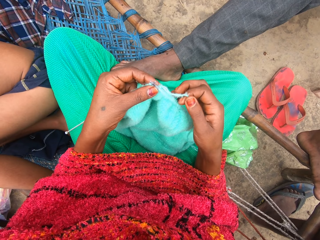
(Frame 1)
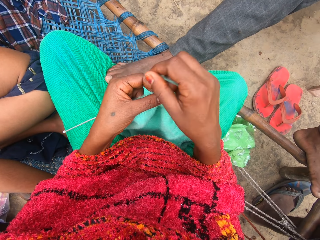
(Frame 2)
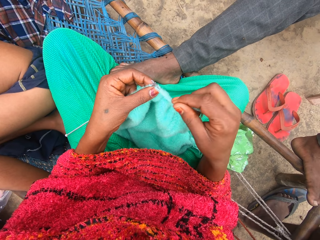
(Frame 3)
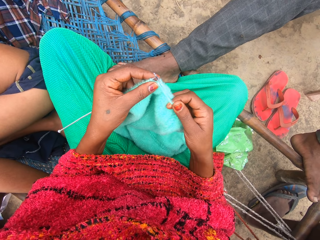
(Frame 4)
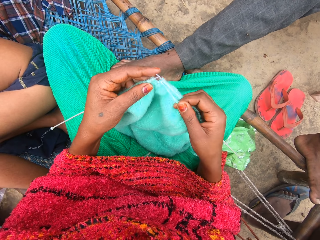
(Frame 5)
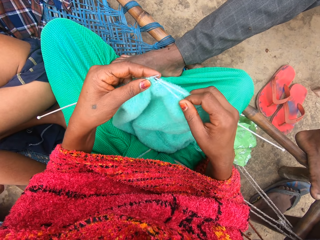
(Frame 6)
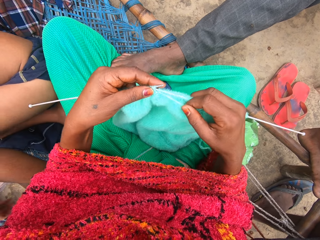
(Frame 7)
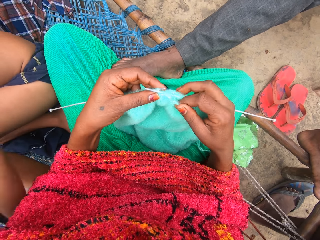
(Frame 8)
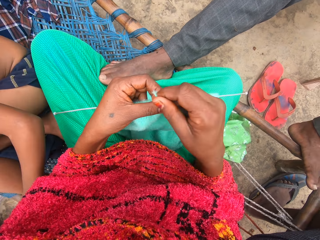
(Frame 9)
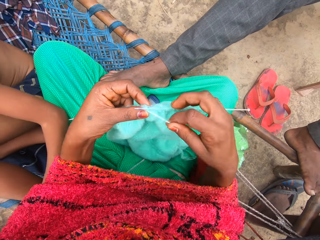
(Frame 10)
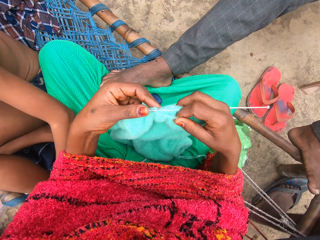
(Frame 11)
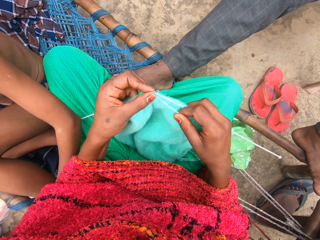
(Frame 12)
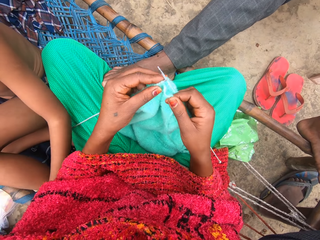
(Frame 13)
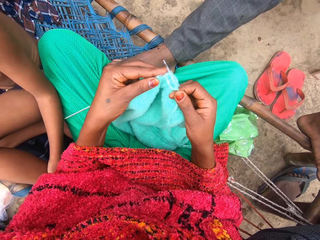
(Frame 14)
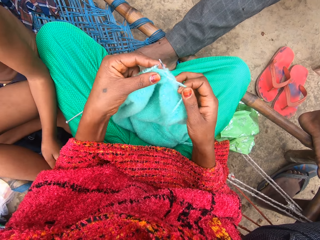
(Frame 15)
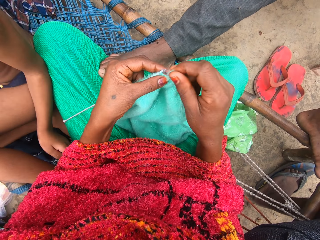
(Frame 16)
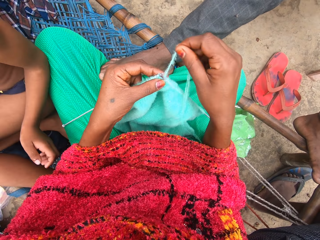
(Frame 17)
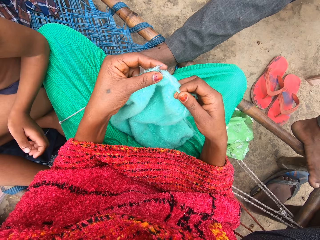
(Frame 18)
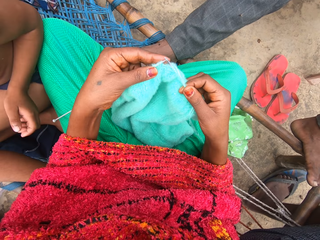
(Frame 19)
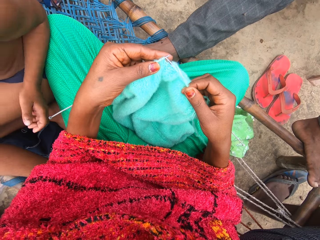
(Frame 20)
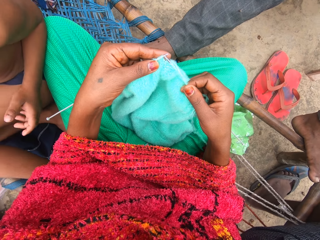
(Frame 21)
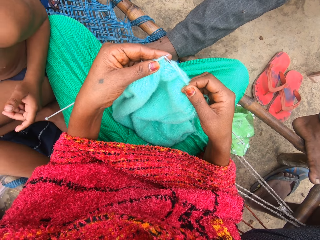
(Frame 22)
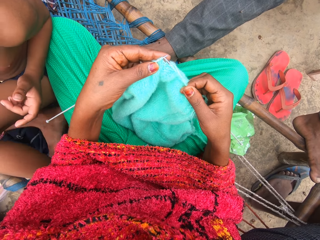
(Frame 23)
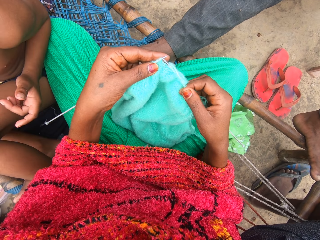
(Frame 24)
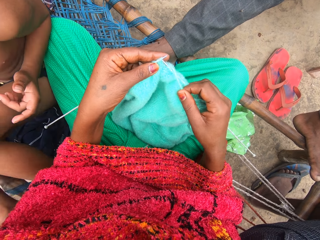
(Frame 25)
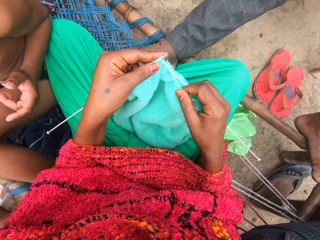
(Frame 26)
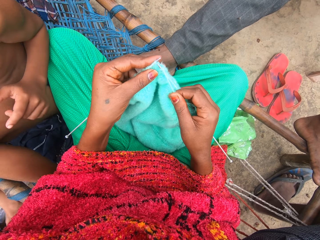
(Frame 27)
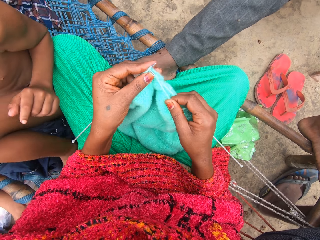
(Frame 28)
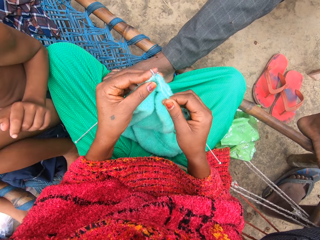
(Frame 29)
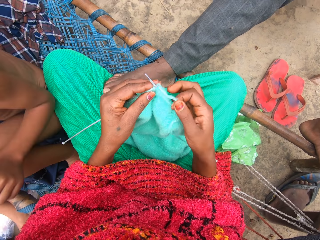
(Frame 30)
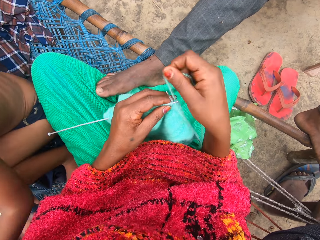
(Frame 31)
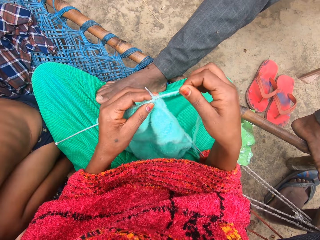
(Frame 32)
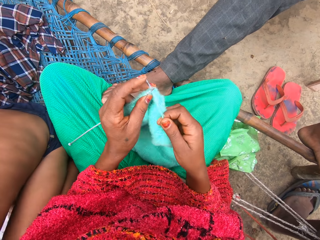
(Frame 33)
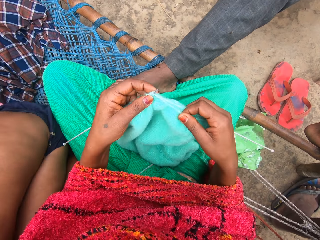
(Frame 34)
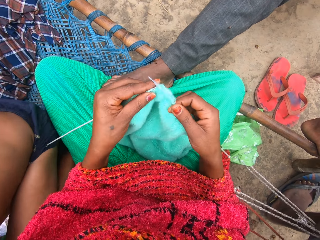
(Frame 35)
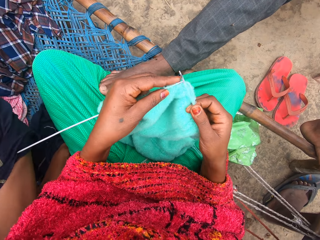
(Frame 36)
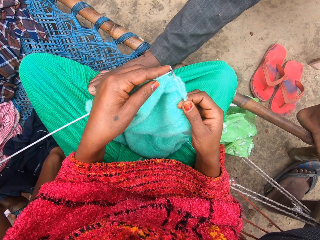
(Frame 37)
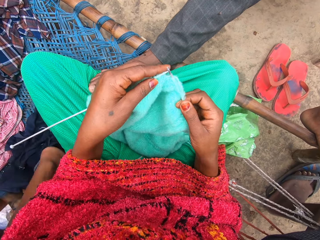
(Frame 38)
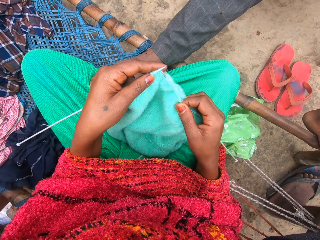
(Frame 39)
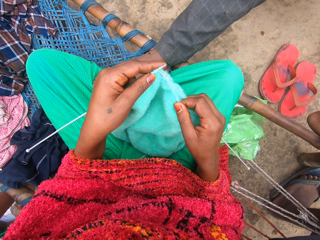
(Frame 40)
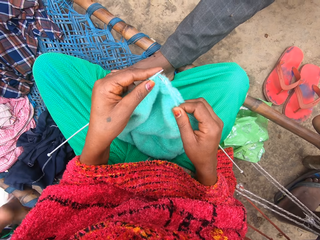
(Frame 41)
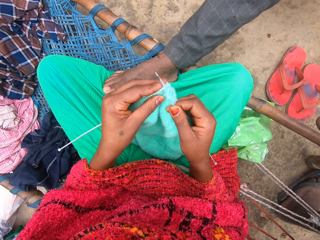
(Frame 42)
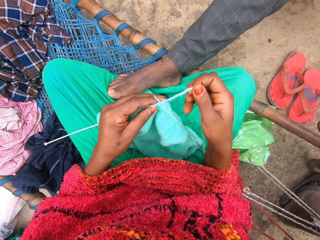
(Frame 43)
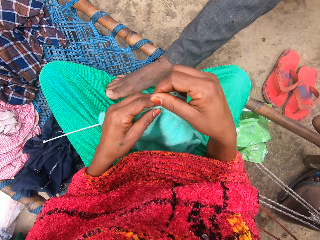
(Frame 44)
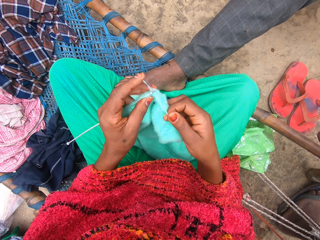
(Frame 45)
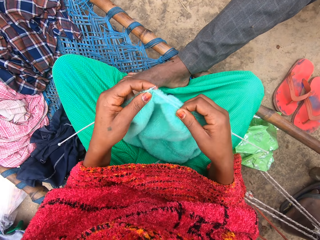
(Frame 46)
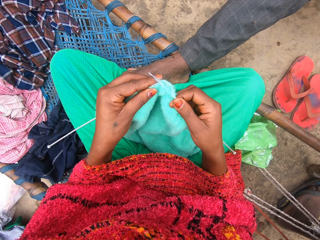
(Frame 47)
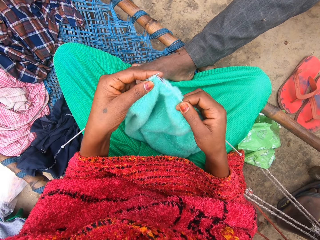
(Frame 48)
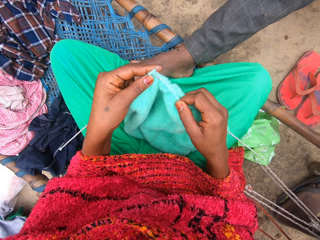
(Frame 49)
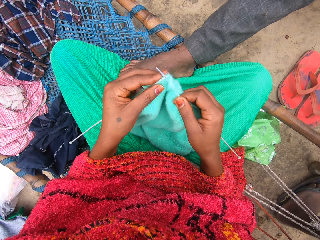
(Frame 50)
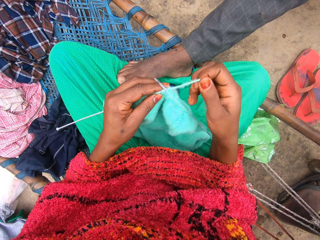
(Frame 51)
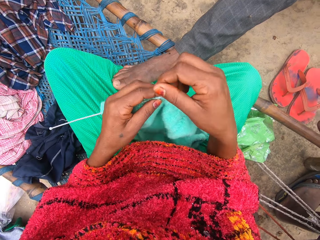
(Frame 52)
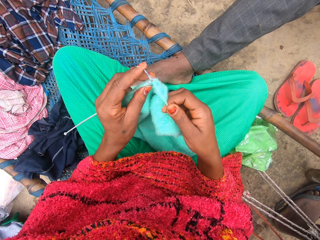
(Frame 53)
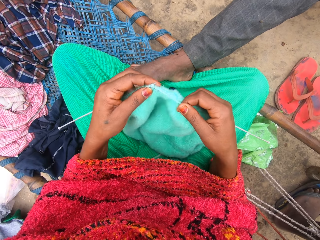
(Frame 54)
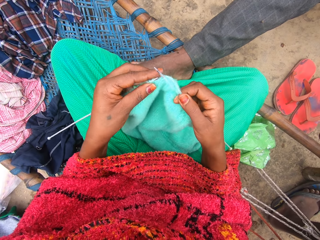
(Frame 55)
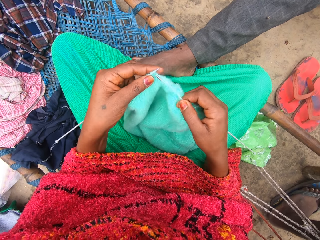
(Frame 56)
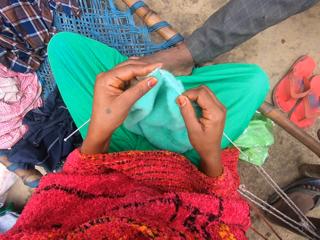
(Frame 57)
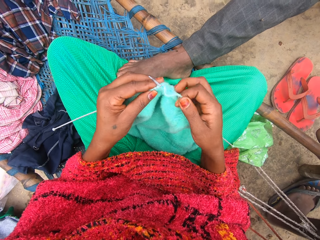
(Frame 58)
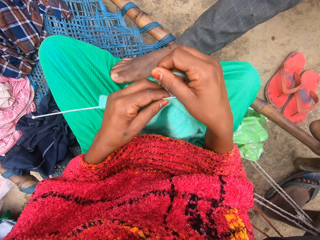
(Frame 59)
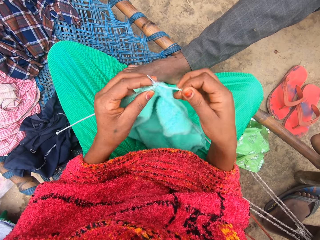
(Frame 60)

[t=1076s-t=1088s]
A person leans on the camera wearer. The person moves away from the camera wearer.

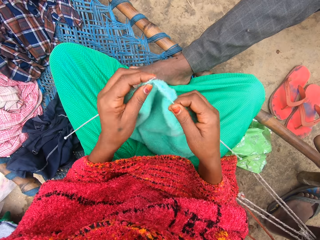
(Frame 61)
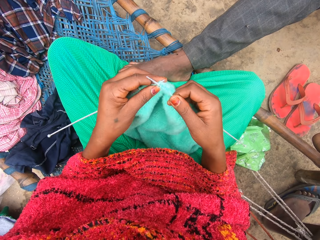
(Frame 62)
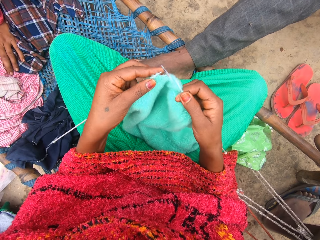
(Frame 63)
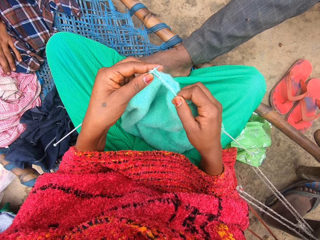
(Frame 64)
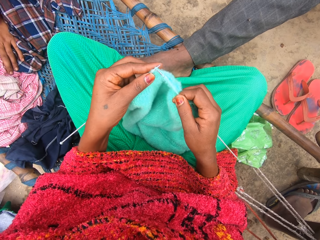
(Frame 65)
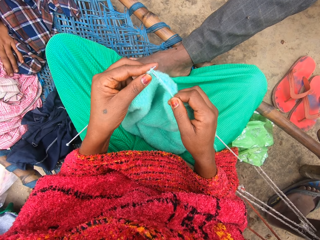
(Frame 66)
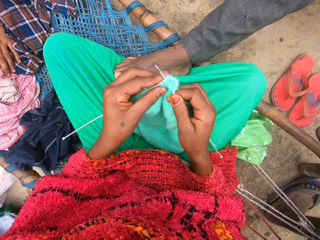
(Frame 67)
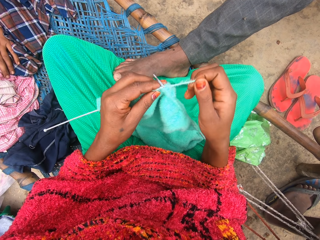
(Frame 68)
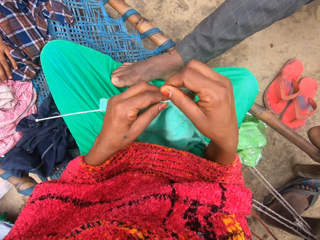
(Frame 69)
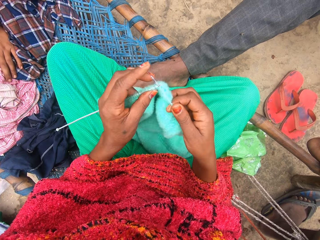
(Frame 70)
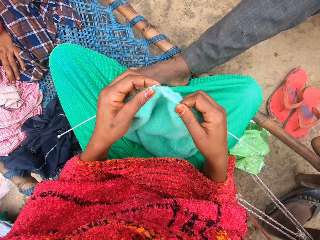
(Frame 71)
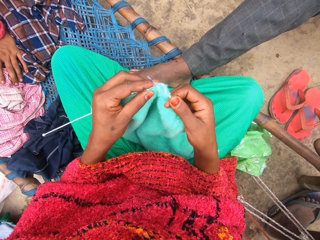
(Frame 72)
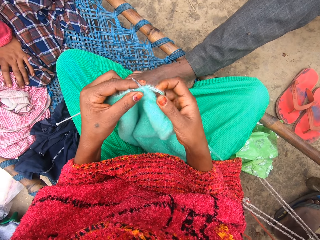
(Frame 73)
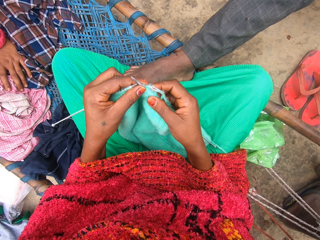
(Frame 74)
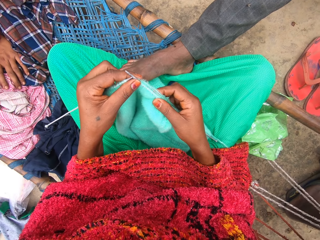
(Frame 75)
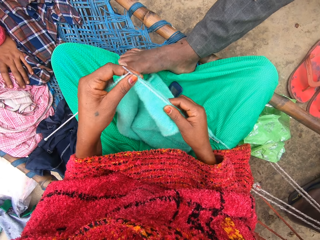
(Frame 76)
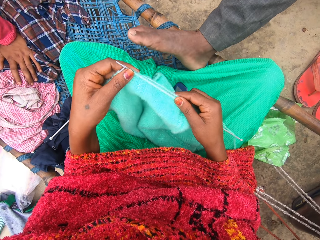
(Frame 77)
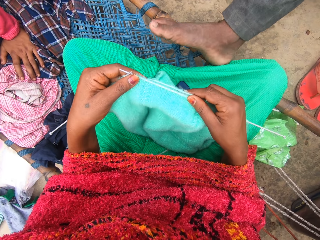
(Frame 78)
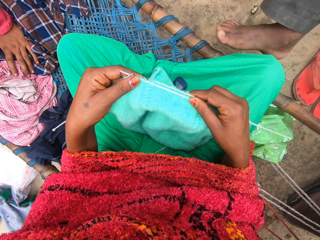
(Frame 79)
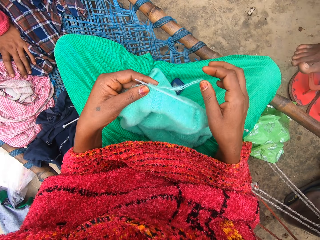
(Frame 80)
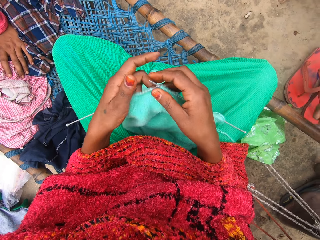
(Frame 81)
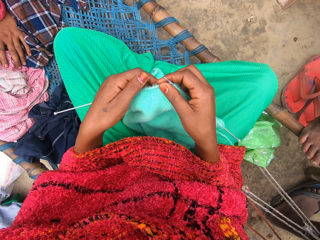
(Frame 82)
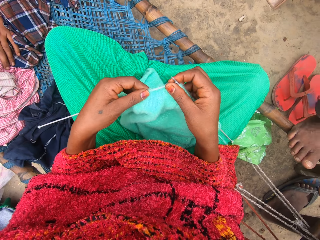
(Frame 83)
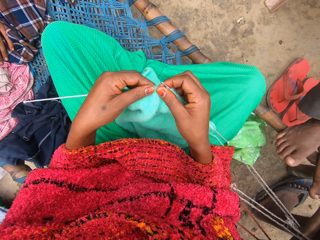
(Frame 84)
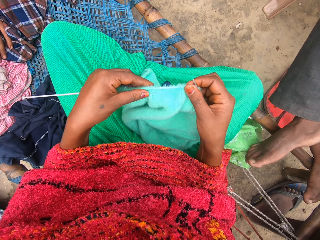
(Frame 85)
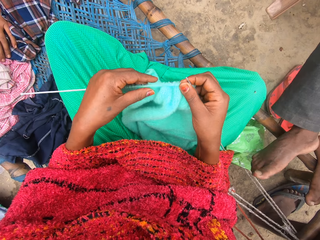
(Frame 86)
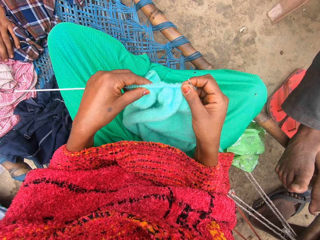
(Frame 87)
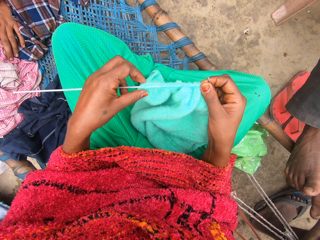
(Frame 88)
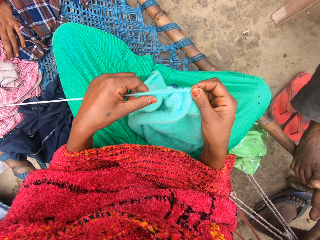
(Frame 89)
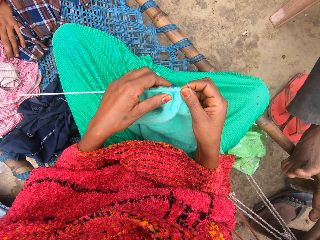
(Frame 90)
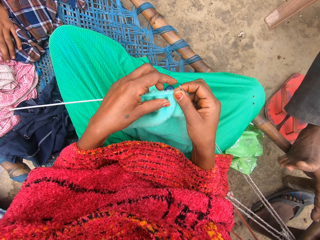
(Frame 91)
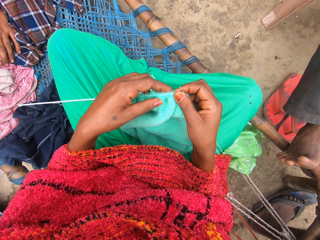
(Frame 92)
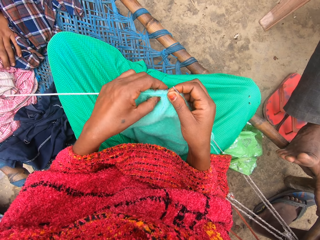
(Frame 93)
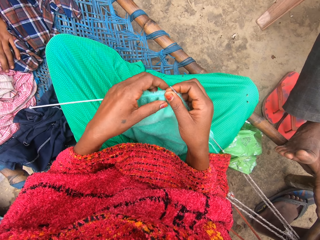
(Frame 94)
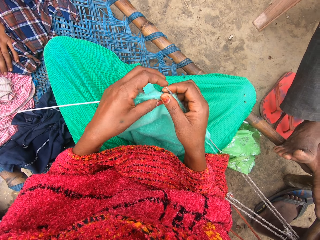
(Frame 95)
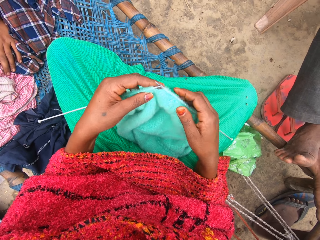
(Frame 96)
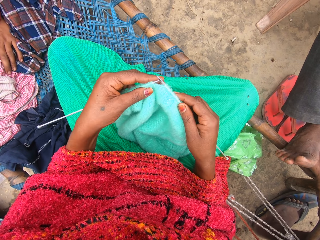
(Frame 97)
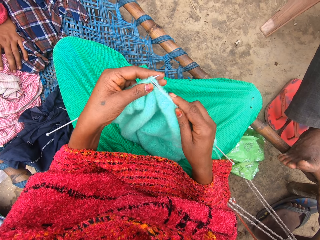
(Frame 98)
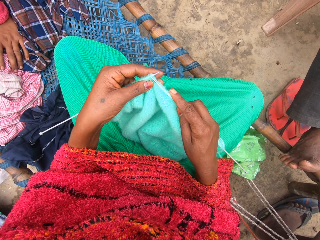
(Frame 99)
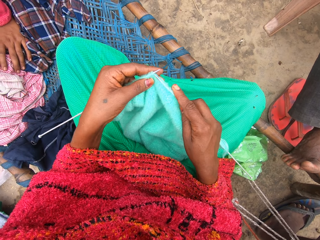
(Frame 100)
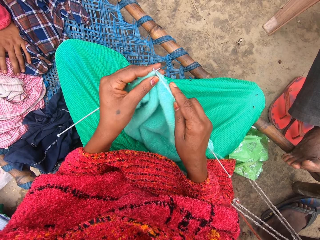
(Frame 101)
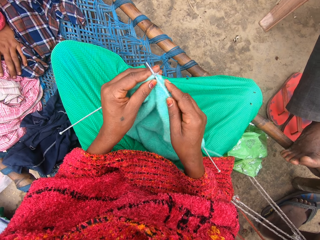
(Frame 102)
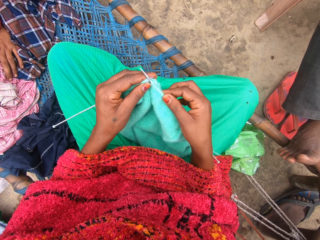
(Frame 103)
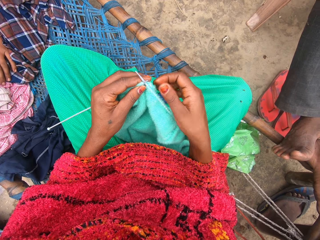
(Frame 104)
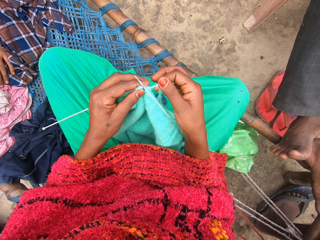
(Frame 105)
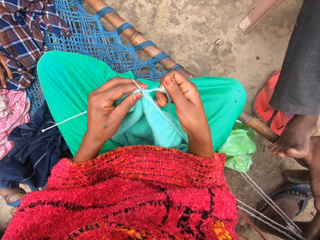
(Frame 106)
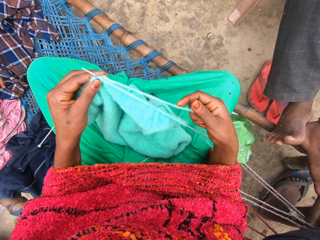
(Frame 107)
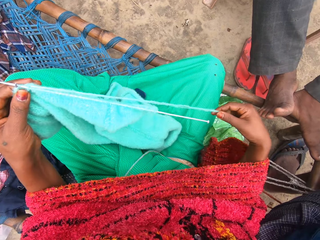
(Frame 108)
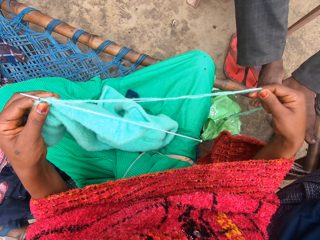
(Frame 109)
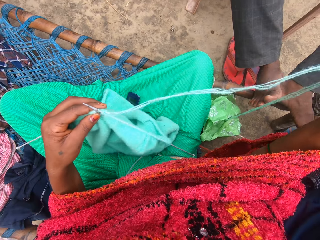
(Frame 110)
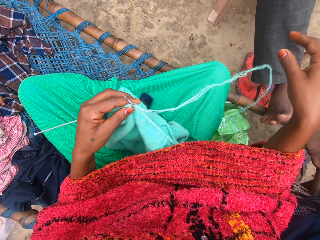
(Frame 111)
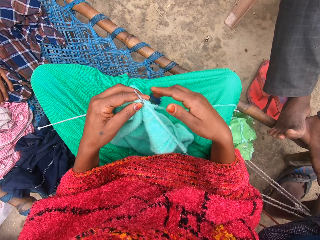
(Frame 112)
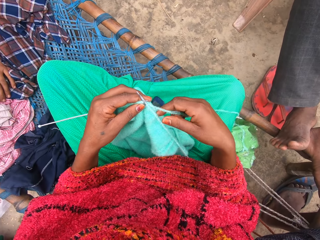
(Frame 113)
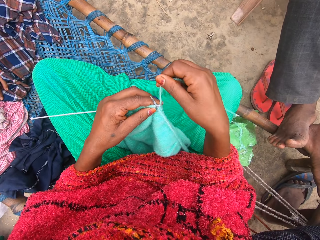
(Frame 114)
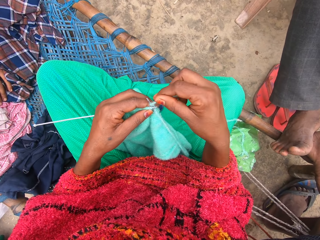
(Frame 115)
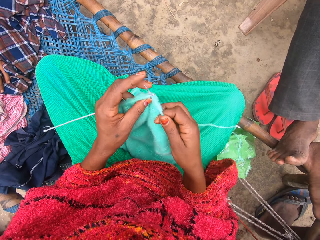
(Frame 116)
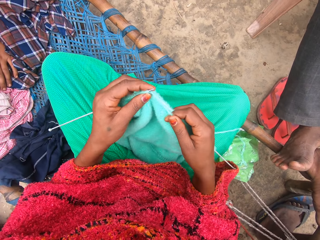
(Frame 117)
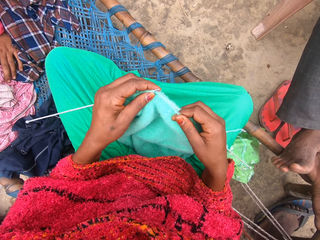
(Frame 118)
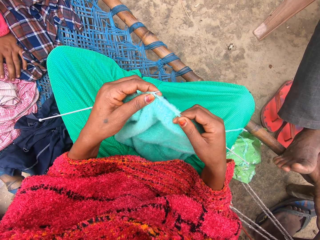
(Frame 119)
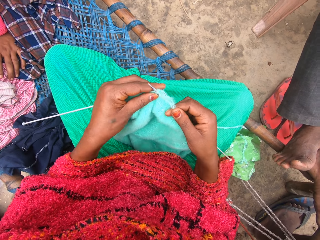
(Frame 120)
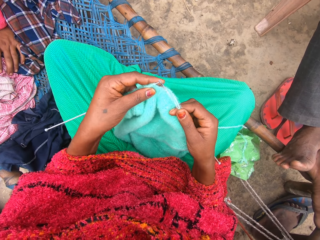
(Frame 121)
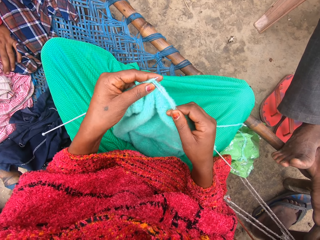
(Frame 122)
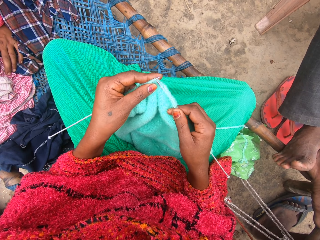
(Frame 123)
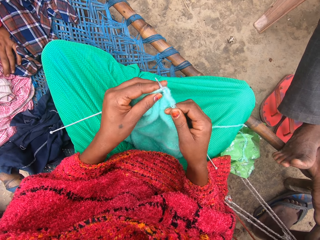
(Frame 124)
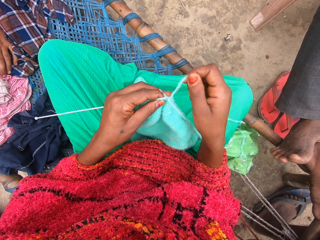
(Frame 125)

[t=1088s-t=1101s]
The camera wearer adjusts the piece of garment with her hands. A person removes a leg from the camera wearer's clothes. The camera wearer knits the yarn into a piece of garment with knitting pins or straight needles. She talks with some persons. She touches the yarn. She knits a fabric with the straight needles.
